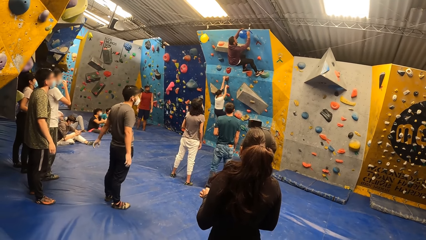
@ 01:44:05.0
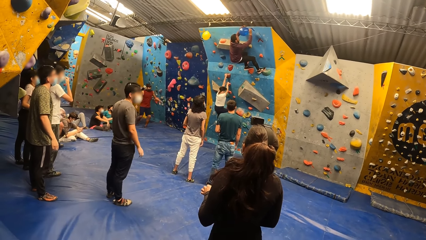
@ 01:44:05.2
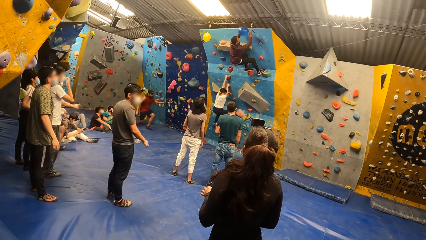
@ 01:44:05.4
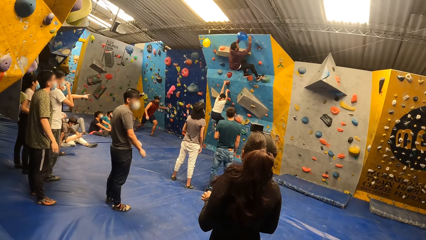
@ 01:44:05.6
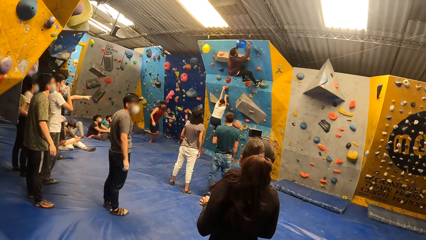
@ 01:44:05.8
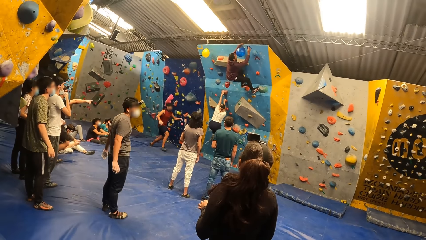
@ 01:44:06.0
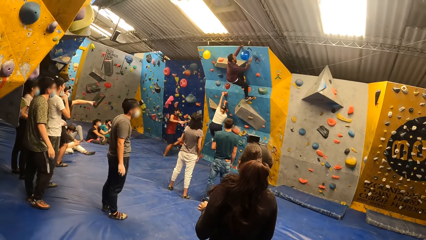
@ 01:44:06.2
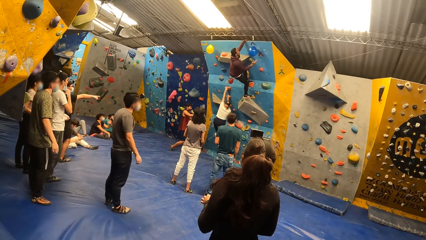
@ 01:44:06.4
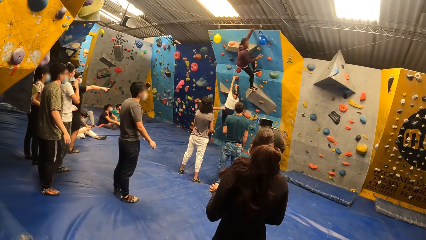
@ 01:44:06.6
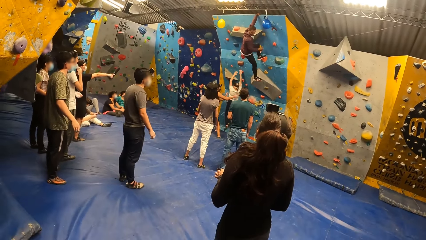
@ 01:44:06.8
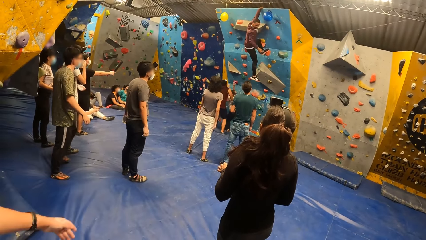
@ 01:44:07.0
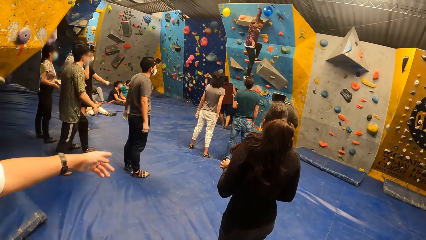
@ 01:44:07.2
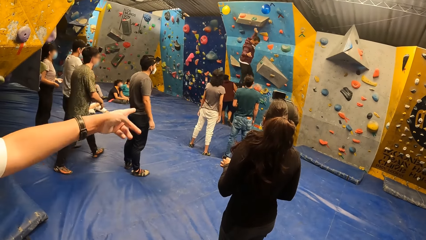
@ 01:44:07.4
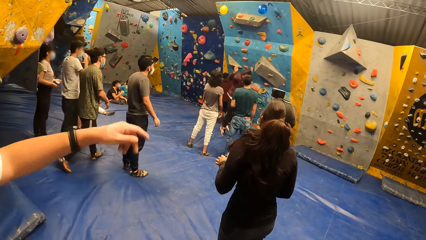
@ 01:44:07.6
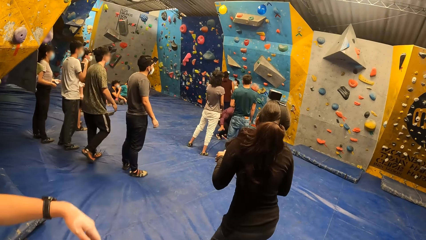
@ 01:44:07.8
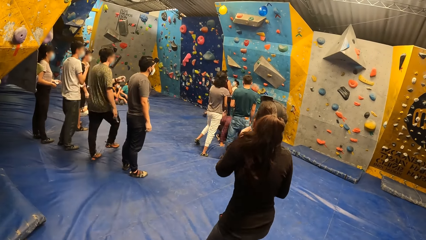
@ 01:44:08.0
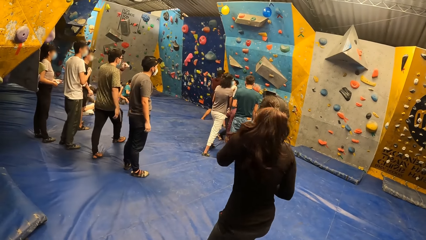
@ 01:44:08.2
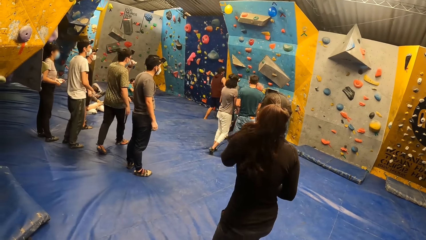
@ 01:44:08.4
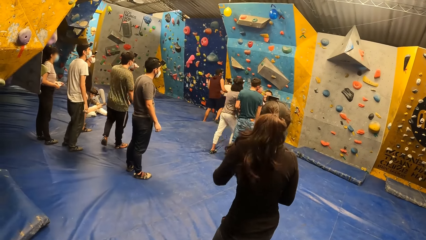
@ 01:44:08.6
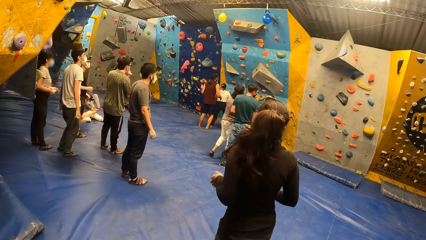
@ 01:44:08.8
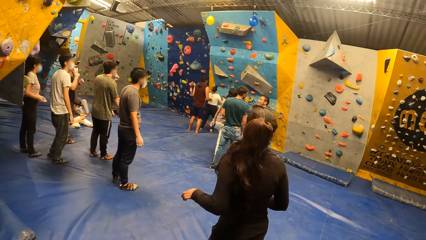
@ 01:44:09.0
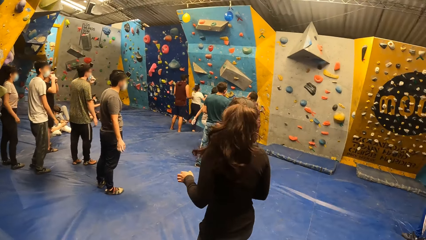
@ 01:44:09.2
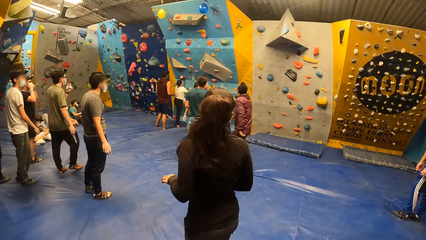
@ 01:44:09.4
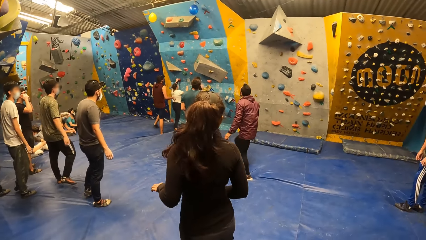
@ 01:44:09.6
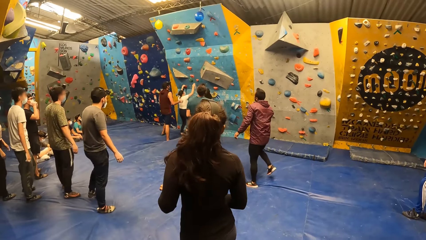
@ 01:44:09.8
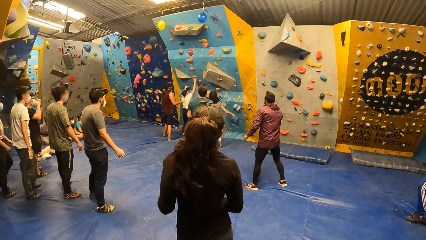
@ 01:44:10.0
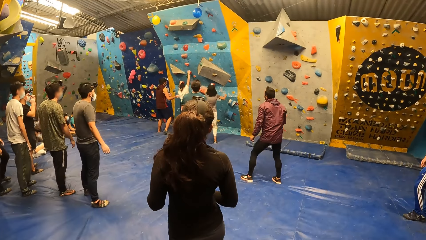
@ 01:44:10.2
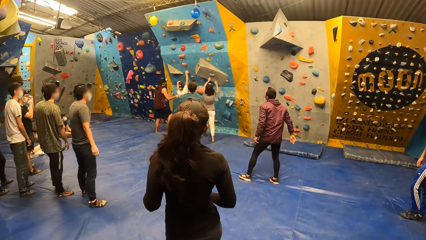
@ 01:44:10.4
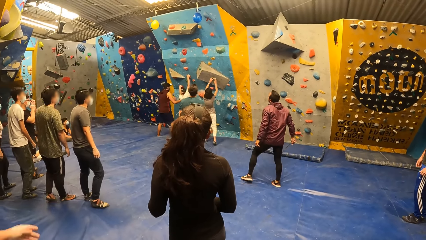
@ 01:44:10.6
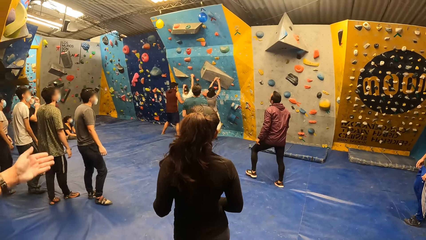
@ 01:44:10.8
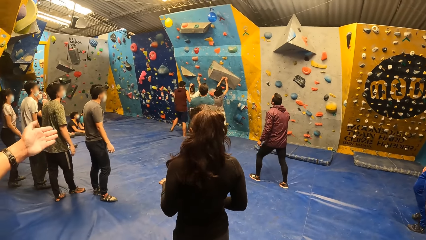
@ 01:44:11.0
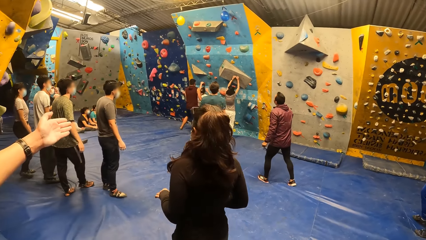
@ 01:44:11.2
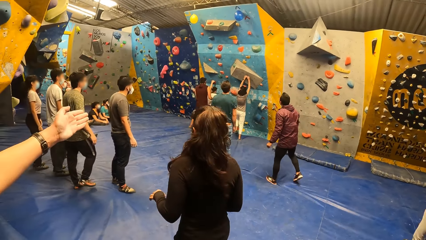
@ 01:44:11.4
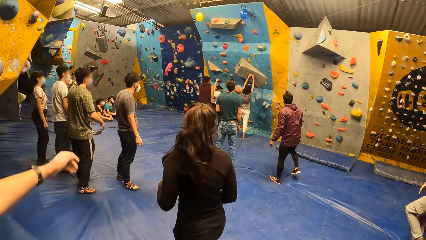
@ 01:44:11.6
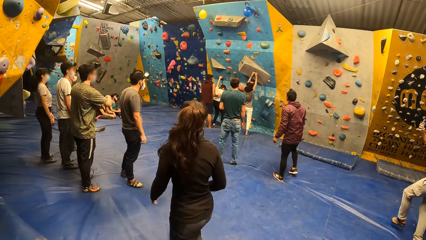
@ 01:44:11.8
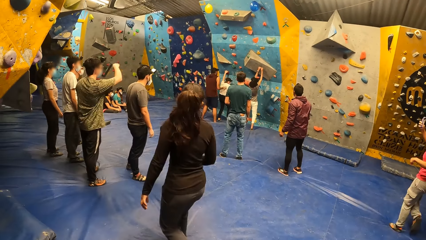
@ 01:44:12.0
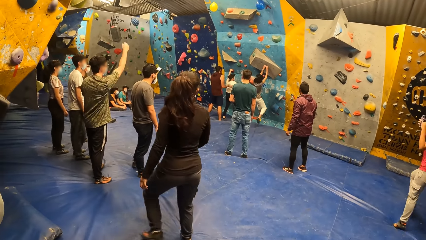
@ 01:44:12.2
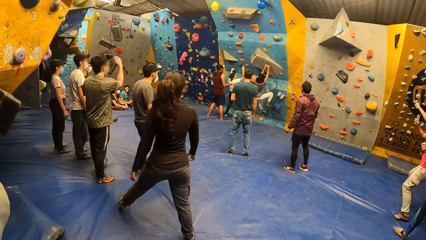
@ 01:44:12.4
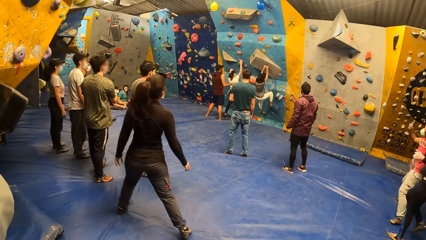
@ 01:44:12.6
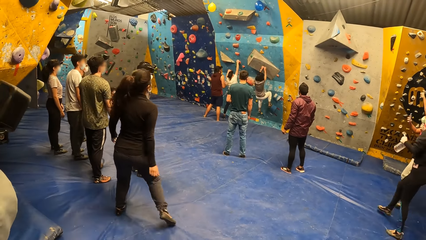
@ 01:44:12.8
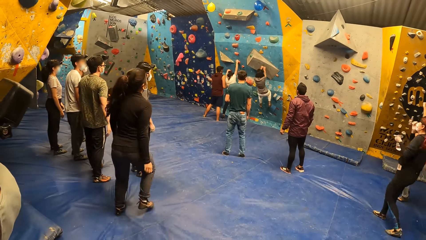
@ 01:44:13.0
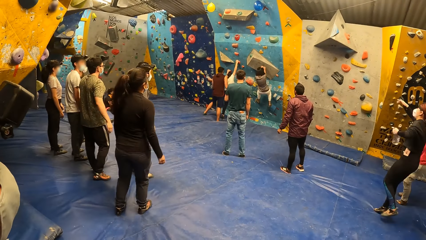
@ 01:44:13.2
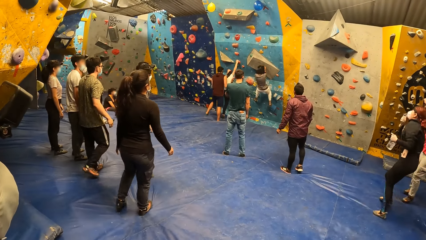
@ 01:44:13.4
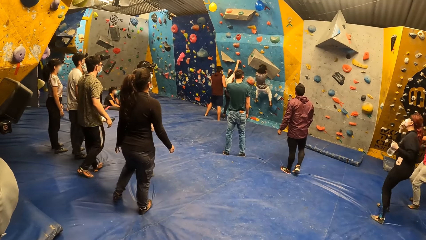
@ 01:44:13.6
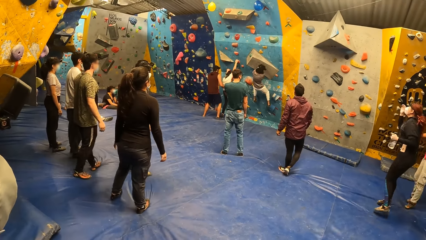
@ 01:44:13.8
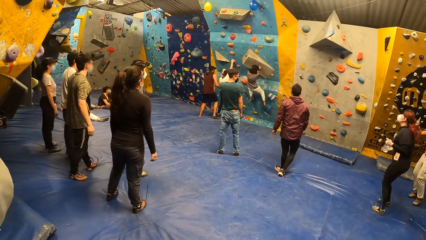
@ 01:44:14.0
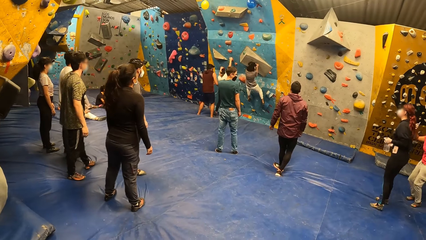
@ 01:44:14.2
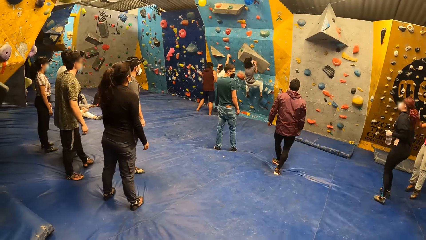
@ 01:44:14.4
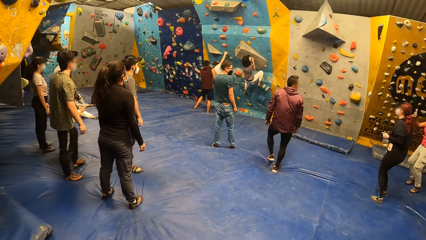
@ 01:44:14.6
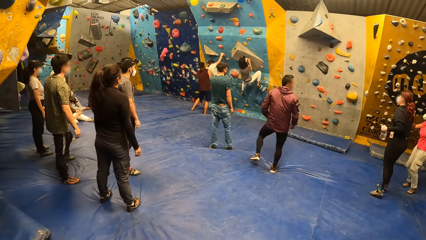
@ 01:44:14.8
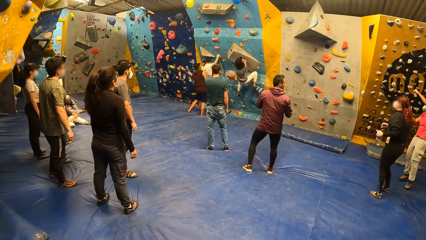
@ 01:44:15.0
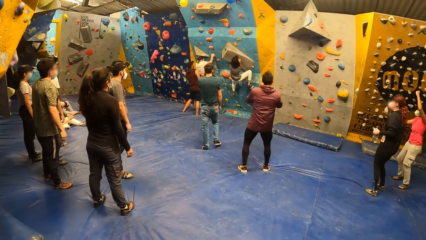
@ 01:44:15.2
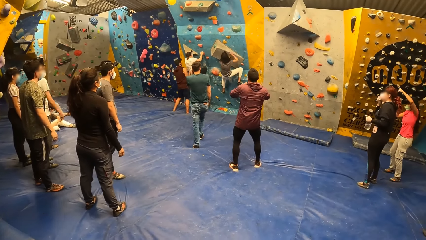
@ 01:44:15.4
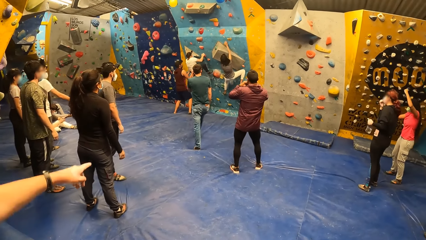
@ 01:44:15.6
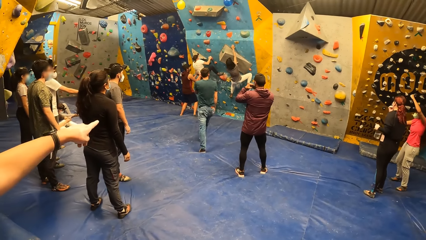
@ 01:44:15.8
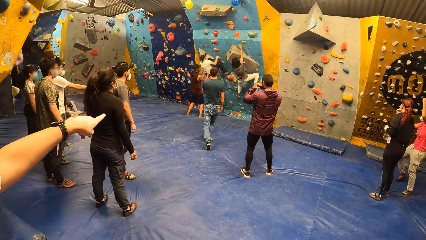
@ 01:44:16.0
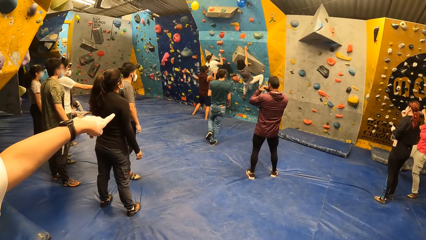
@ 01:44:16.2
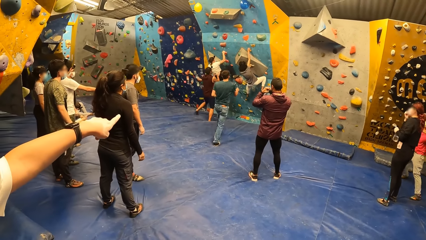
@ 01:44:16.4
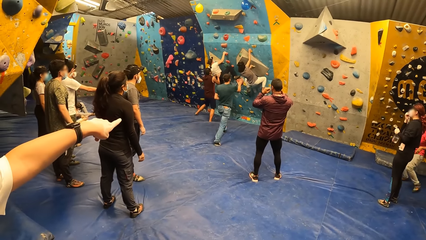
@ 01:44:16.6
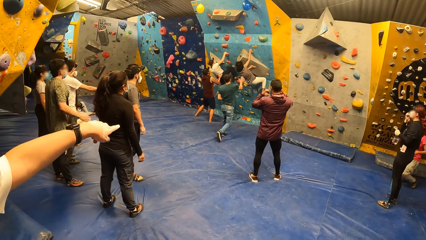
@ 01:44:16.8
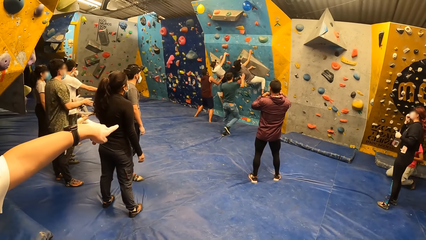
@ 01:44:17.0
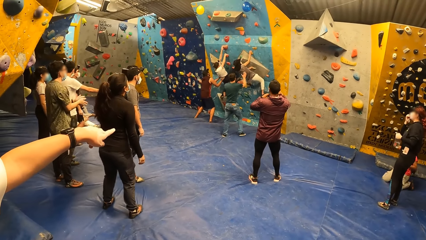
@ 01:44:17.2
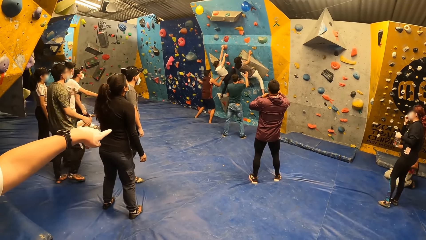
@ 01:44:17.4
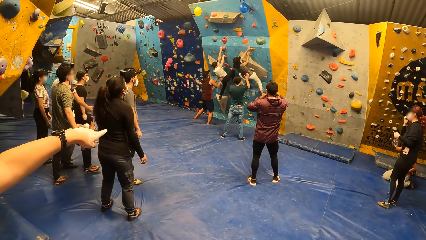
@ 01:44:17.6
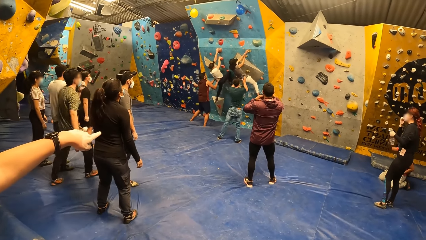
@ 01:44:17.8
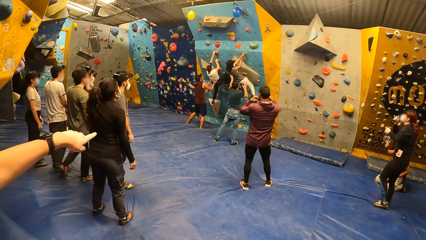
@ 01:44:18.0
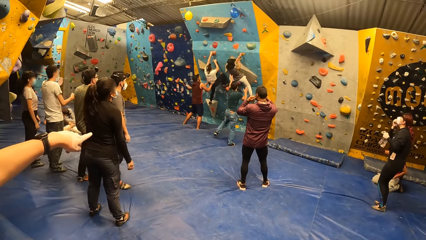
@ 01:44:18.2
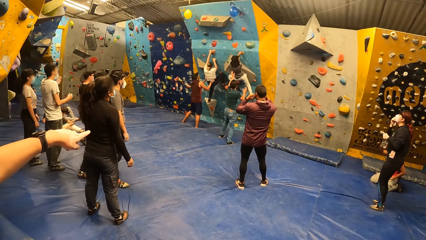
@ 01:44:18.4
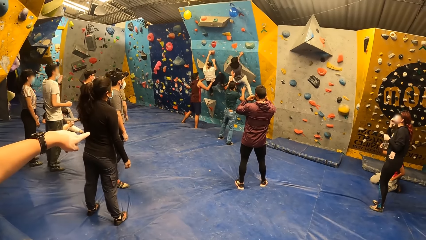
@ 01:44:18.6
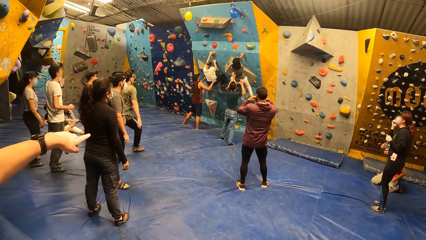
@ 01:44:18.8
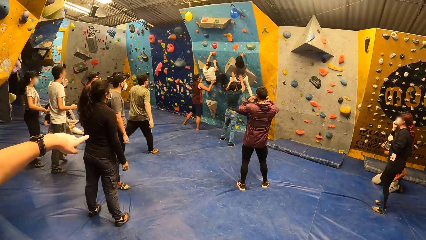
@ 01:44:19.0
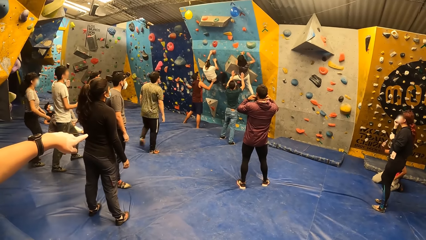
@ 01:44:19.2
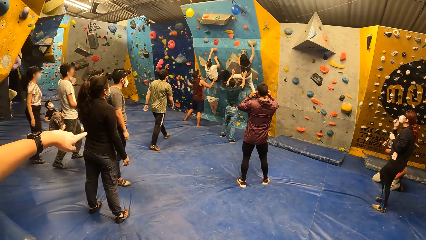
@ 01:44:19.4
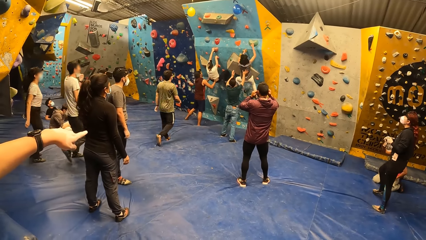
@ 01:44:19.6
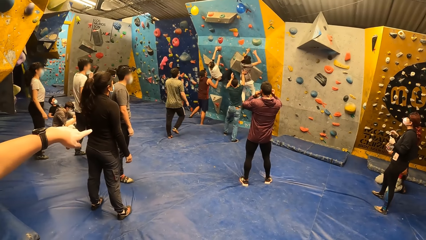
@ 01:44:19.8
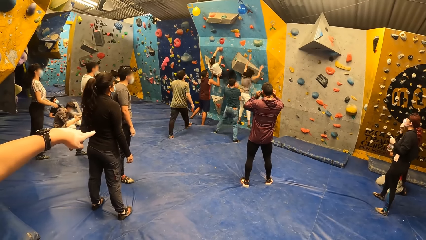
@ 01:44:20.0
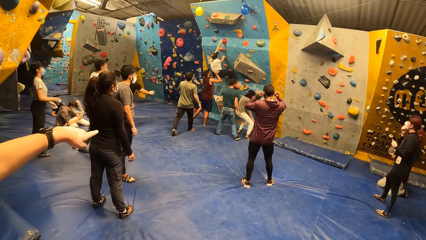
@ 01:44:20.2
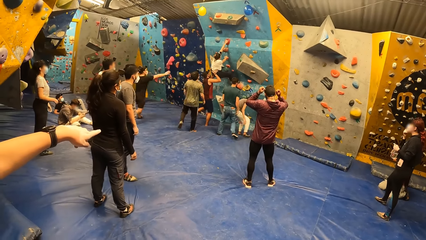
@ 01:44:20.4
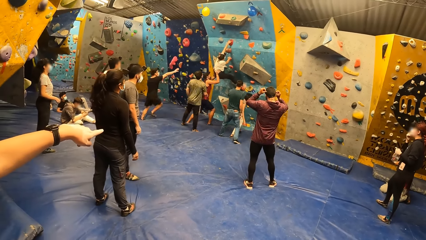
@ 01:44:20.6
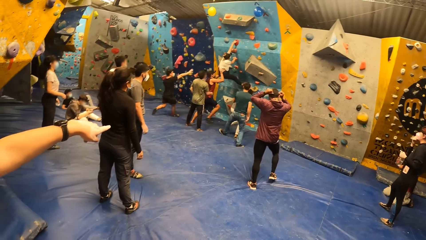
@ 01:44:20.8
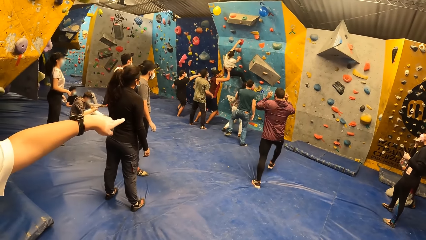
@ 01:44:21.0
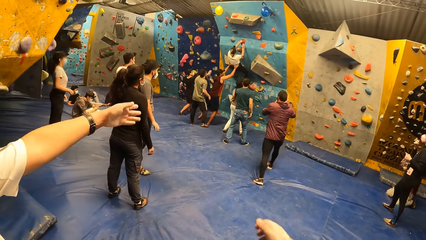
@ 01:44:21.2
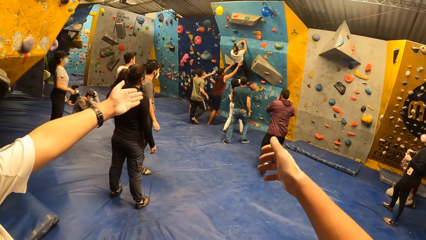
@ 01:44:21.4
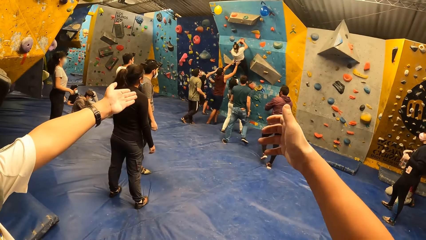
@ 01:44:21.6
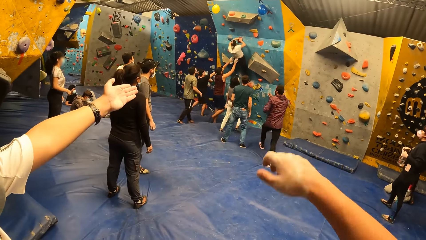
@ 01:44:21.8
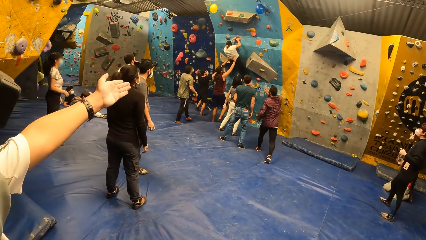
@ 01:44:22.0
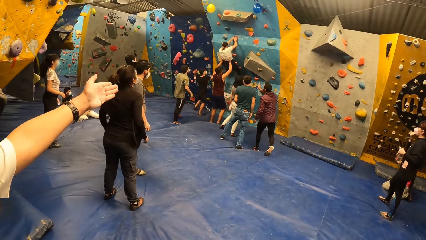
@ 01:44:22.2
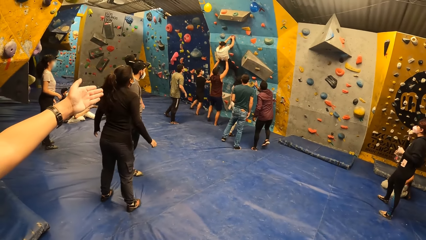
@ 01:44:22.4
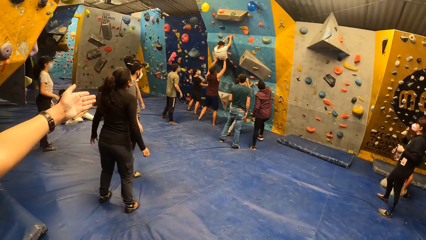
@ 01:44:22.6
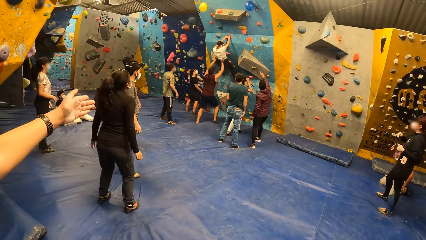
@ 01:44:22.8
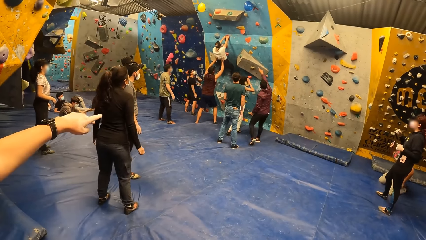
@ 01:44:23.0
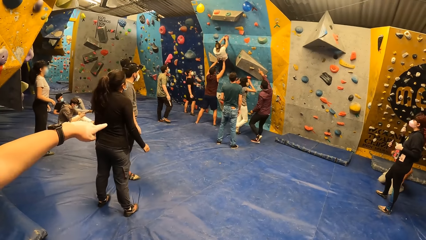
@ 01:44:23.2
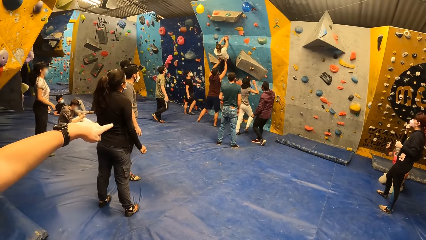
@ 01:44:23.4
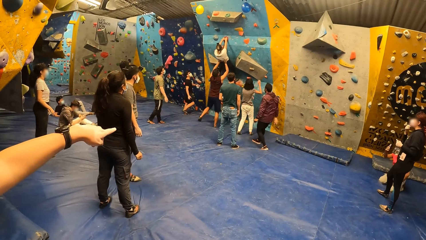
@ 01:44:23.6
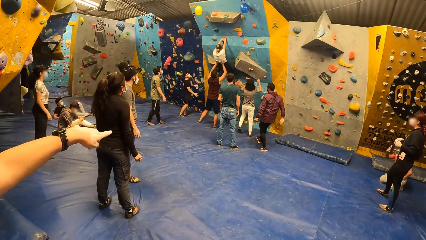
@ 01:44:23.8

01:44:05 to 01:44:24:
A person holds another person. A man jumps down from the bouldering wall. Another person climbs a wall. The person who is held climbs the wall. Another person communicates. Another person moves towards the wall. Another person pushes the person who is held. The man interacts with a woman.
